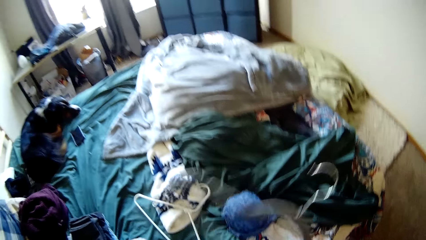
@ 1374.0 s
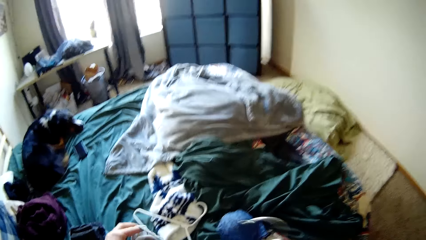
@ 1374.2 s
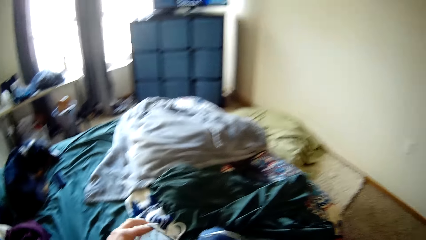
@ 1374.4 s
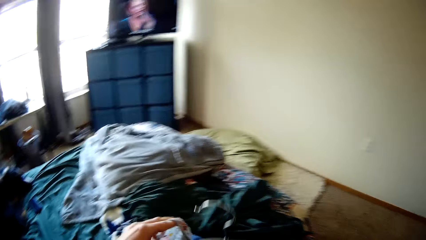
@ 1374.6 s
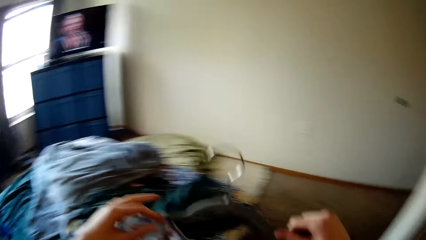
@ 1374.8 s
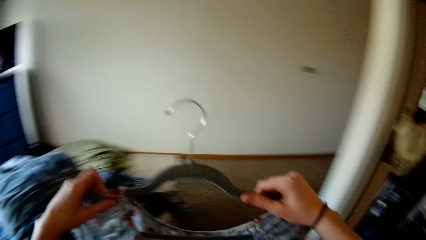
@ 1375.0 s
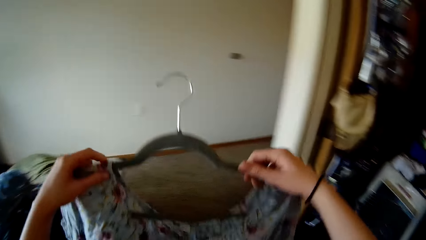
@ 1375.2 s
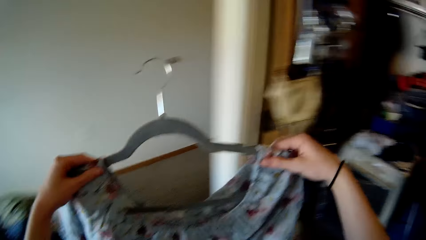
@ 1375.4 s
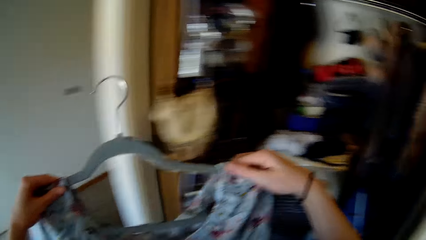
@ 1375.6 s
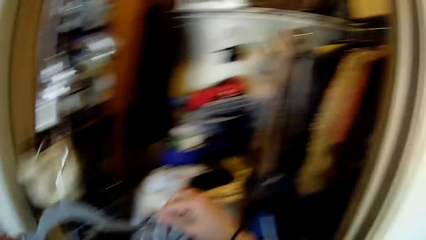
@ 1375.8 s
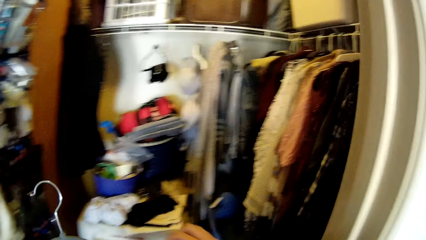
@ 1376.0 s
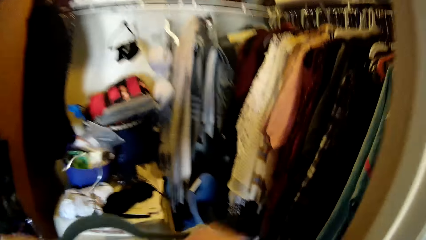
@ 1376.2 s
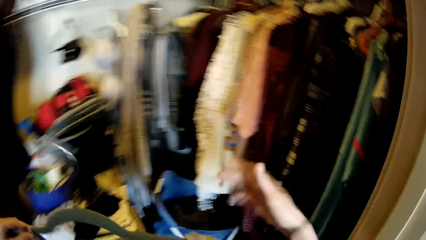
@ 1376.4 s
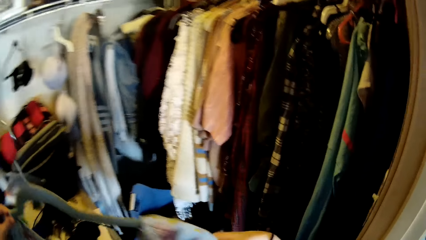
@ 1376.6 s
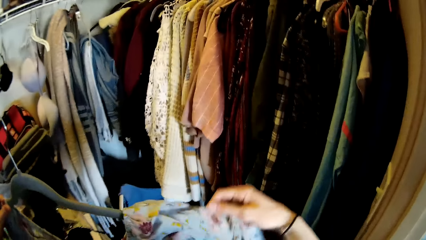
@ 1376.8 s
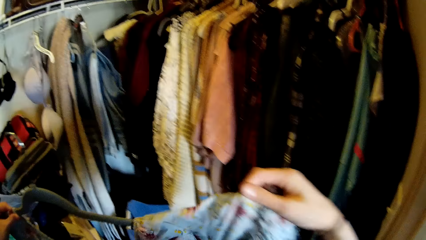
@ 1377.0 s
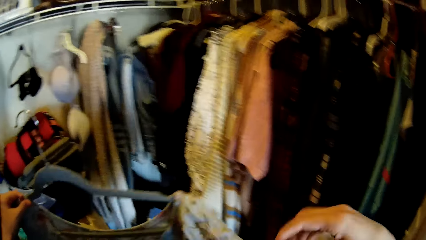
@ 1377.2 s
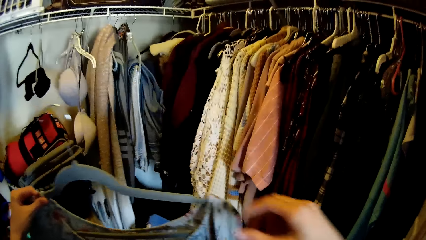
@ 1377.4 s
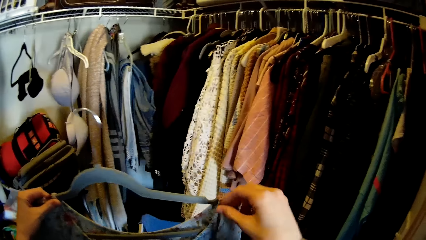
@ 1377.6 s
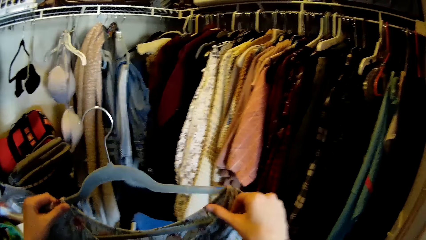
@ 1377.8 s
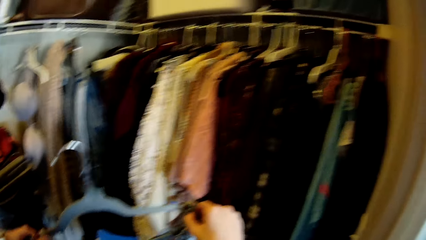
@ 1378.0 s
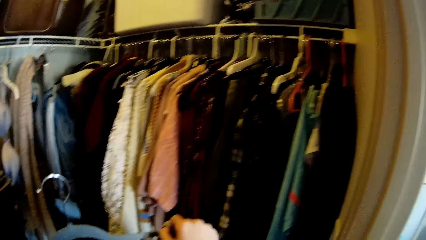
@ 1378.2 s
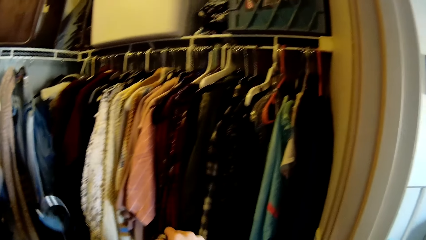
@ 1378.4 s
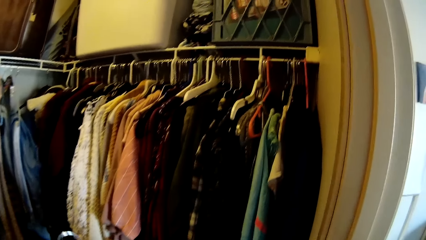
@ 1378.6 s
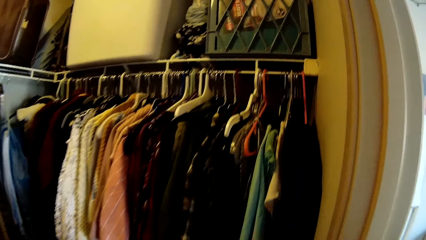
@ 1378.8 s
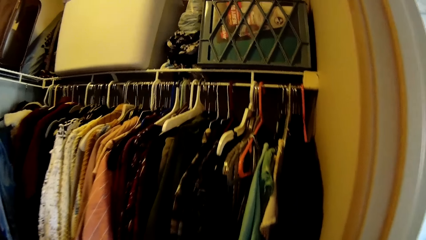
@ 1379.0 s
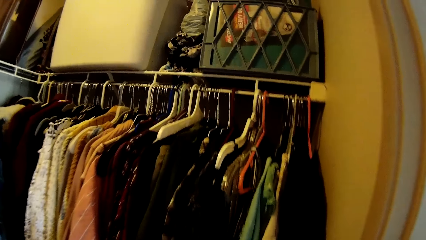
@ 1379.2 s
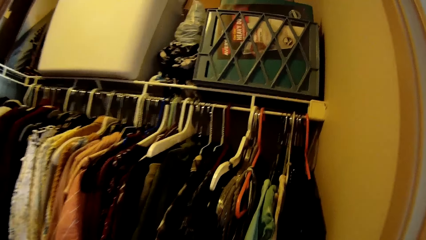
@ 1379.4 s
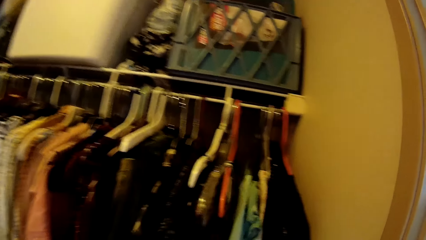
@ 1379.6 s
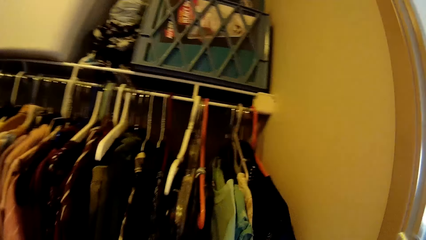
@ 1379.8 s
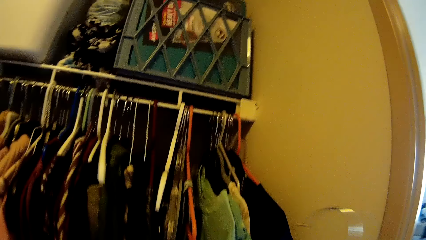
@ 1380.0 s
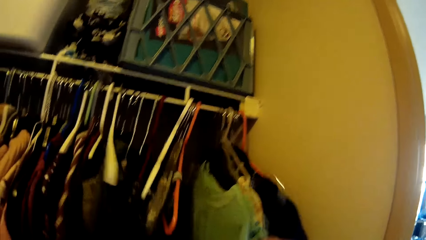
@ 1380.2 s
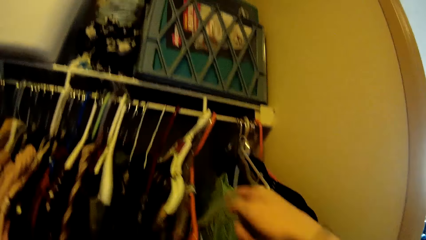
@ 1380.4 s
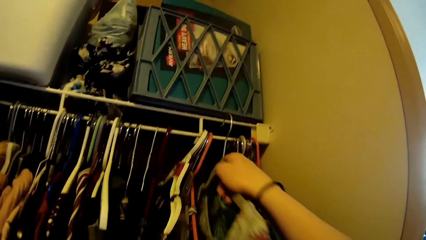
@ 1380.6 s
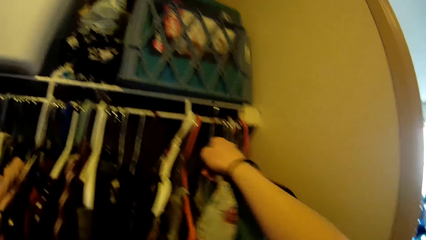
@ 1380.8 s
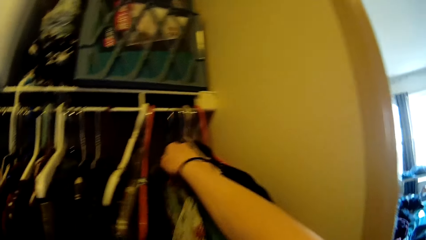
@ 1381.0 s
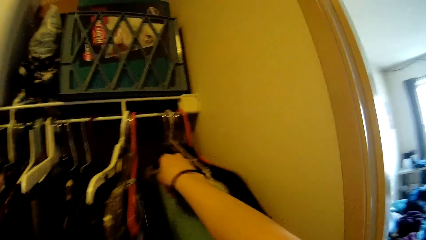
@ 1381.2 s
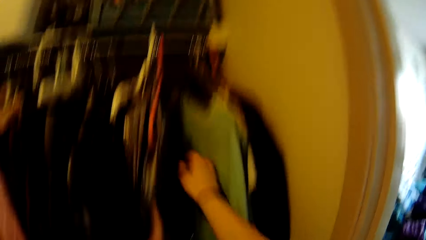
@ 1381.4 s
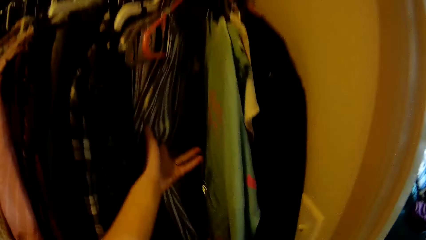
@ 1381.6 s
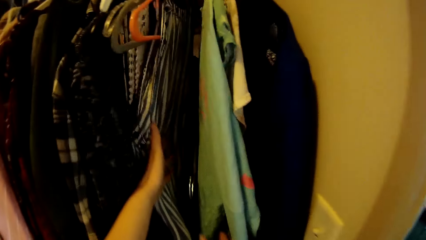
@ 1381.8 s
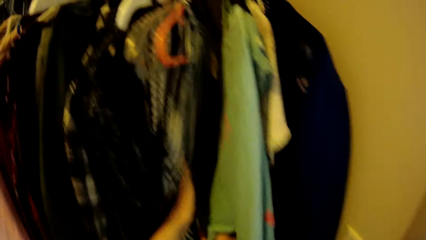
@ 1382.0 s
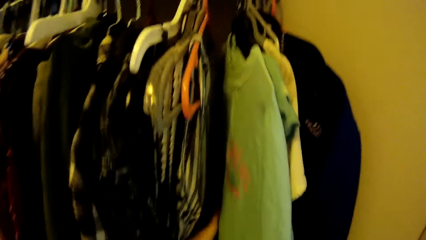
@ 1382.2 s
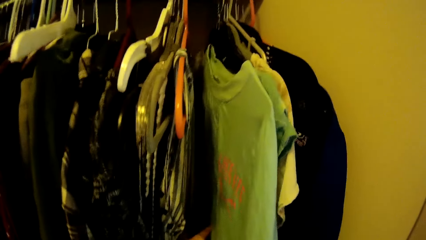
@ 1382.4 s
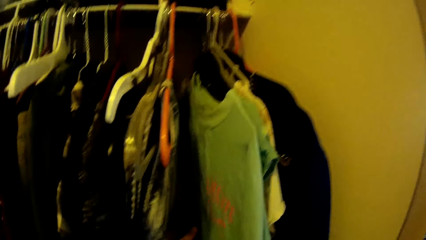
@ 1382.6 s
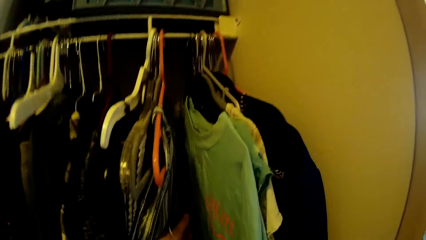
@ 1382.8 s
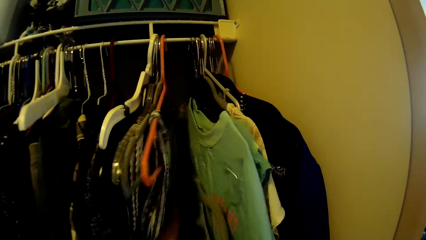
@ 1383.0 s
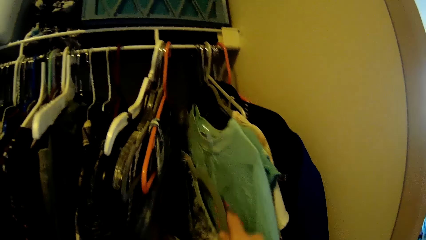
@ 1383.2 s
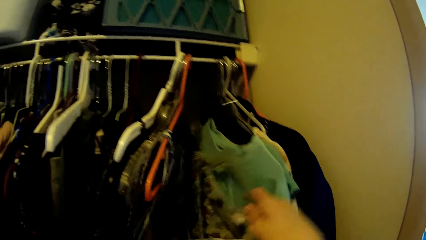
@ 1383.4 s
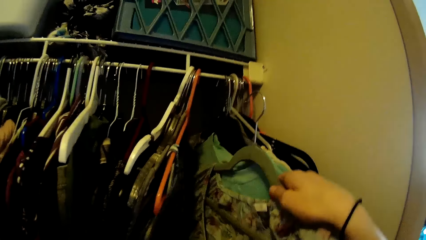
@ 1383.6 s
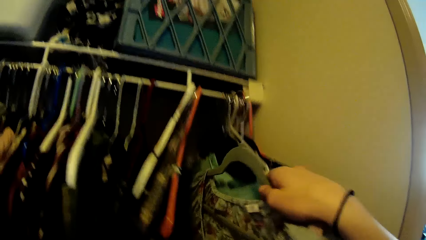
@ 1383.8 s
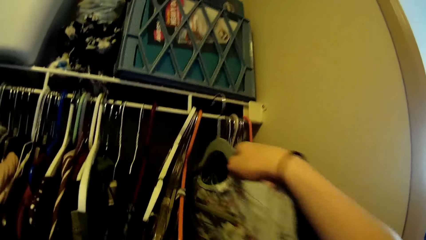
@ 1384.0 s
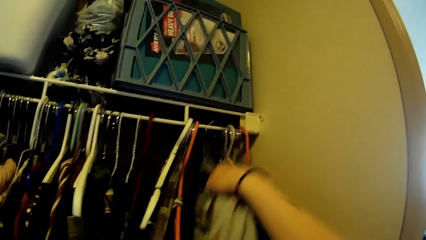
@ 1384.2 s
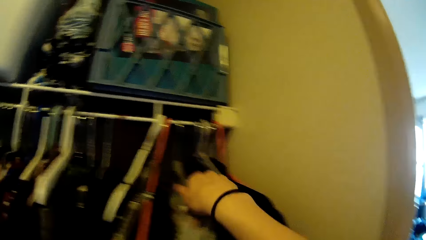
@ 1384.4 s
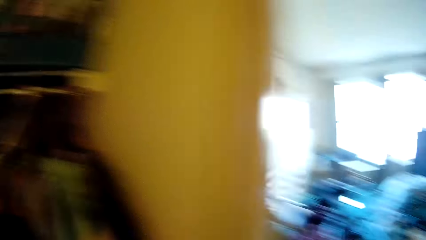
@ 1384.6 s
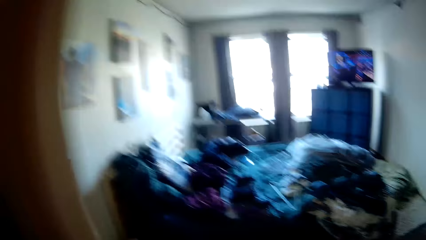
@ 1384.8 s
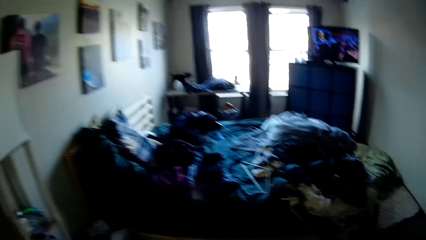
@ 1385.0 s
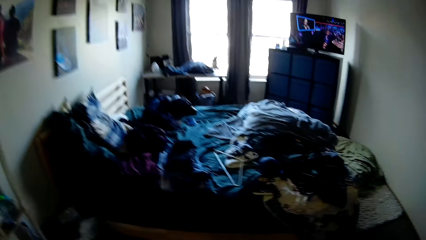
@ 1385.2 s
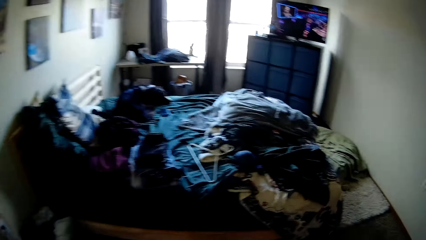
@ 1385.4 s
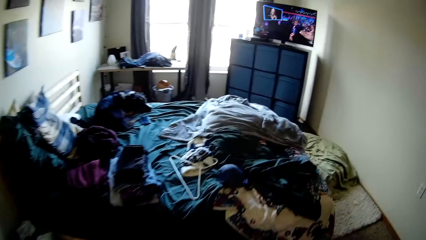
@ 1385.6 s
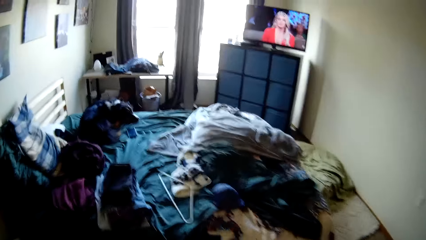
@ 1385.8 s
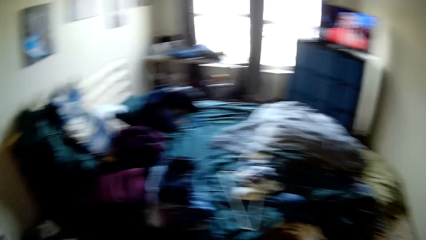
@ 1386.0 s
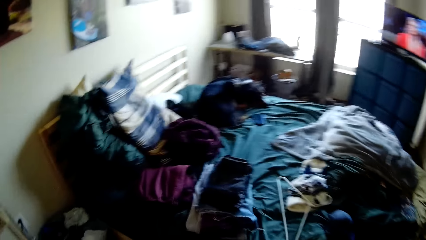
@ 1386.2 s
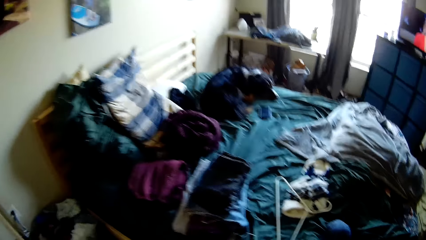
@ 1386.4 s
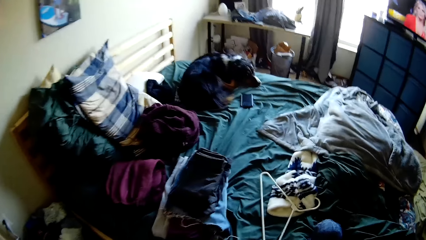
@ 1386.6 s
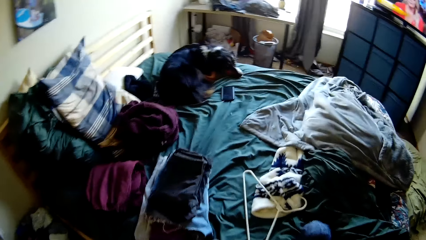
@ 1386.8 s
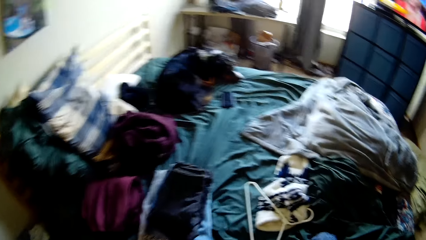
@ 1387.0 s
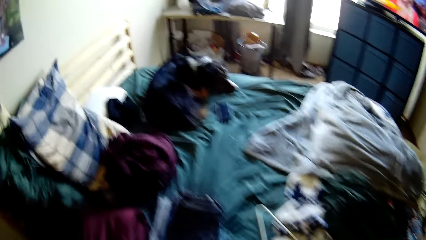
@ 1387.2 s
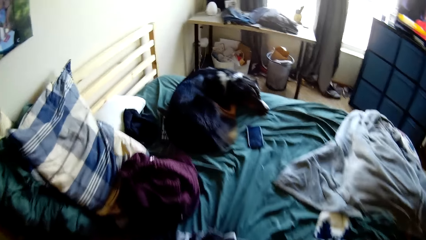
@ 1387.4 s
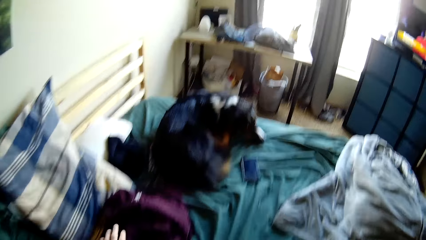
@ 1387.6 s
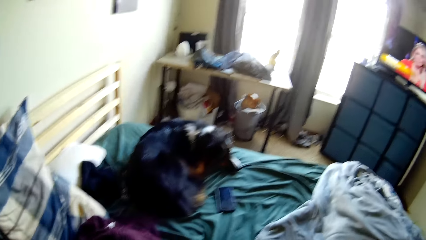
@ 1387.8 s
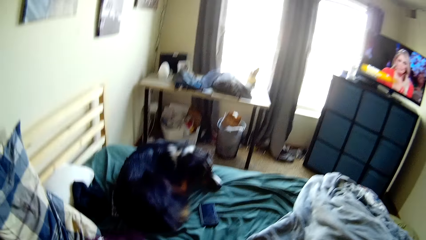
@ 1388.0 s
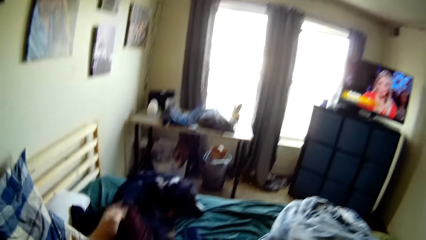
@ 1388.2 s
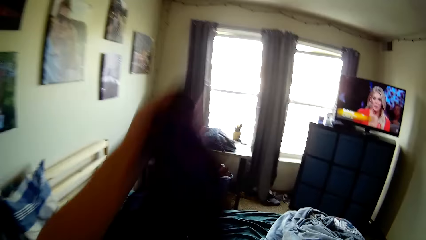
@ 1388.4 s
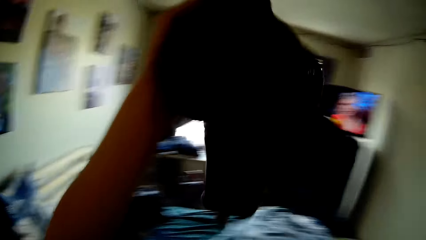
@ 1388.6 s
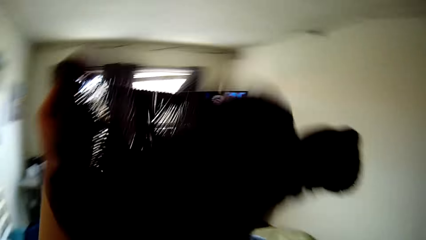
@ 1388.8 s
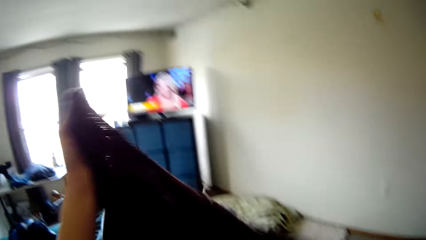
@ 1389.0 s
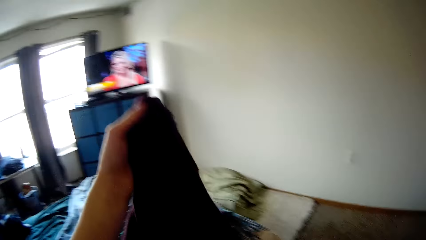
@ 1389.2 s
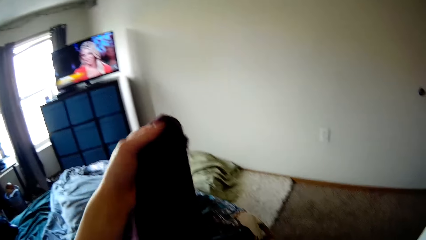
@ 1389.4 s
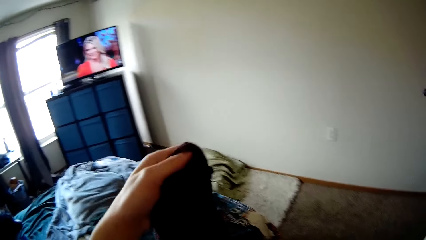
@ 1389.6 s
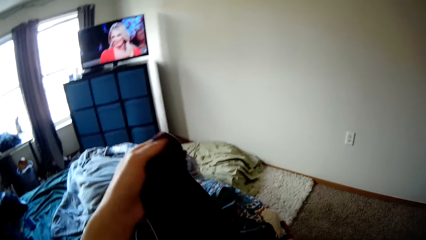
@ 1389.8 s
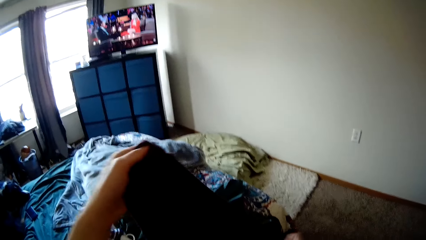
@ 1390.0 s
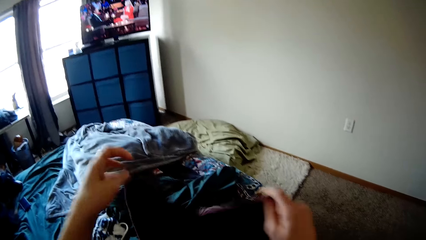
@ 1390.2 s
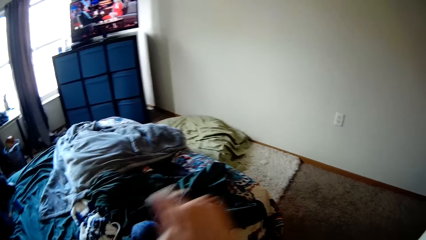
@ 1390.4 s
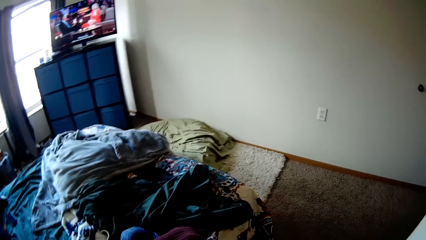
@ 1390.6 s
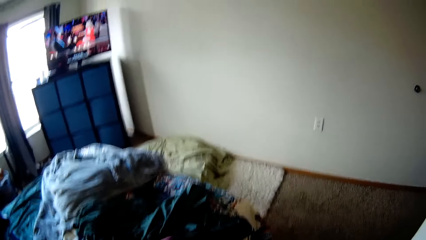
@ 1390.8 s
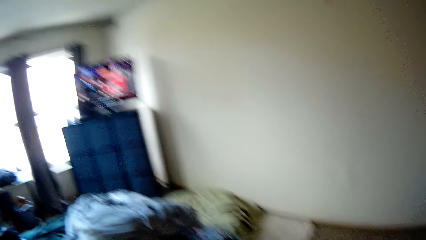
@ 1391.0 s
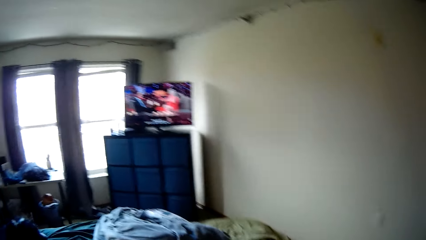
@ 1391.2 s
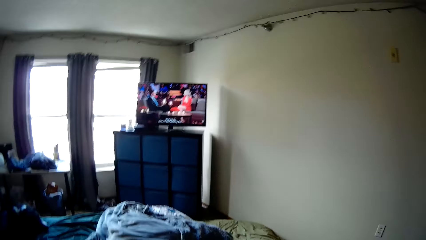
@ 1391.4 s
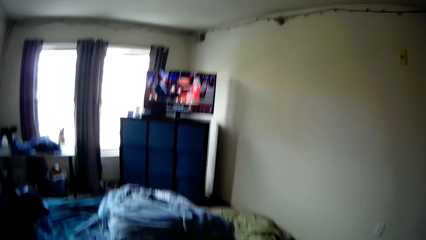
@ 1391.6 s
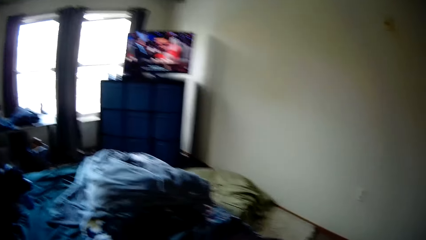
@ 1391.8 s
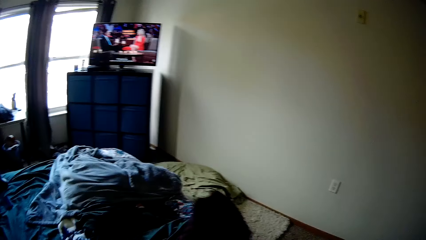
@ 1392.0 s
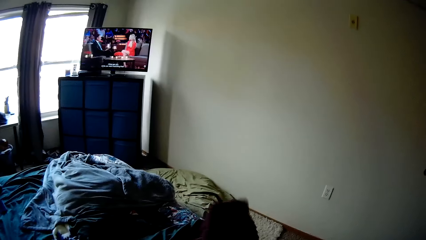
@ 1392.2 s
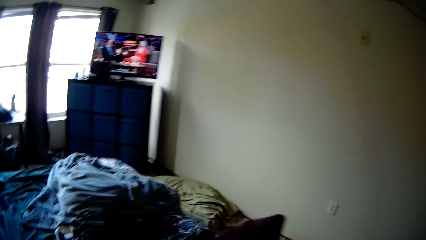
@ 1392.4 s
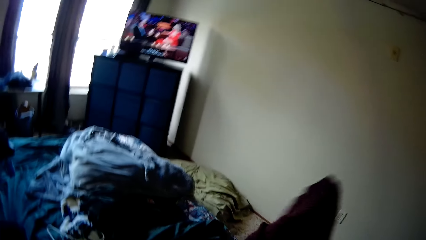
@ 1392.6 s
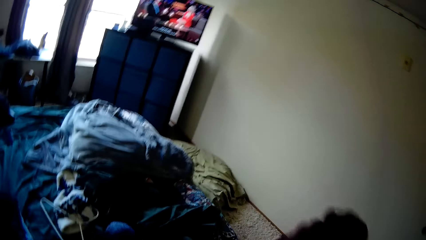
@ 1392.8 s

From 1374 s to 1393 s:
The camera wearer picks up the hanger from the bed with a cloth in her hand. She makes a step. She hangs the cloth on the hanger. She walks around. She puts the cloth on the wall drop. She loses grip on the cloth in her hand. She peruses through clothes that are hanged. She picks up the cloth from the wardrobe. She hangs the cloth. She puts the cloth in the wardrobe. She walks back to the bed. She picks up another cloth from the bed. She makes a step. She holds the cloth with both hands. She walks around. She turns the cloth in her hand inside-out.
